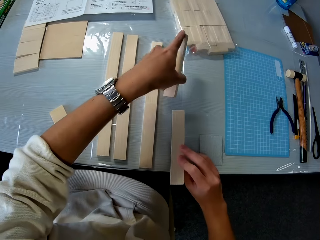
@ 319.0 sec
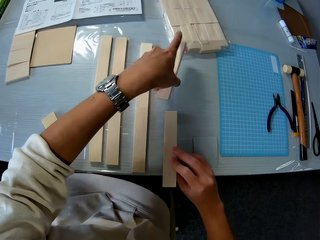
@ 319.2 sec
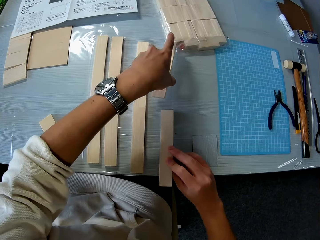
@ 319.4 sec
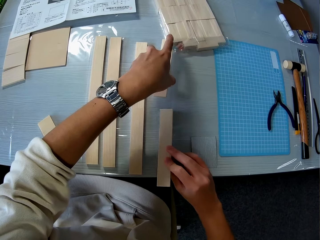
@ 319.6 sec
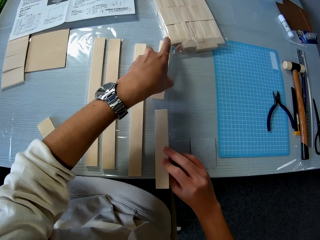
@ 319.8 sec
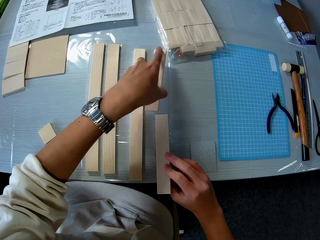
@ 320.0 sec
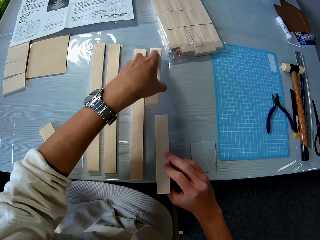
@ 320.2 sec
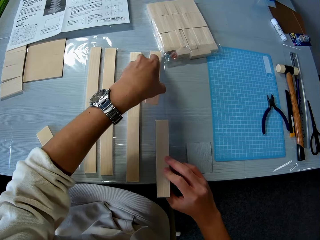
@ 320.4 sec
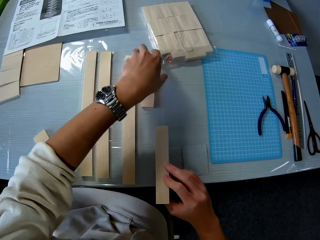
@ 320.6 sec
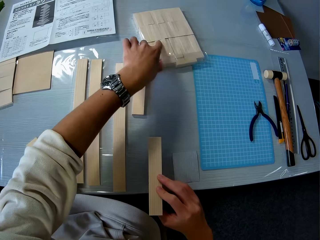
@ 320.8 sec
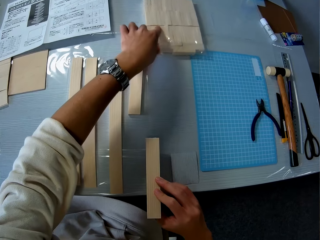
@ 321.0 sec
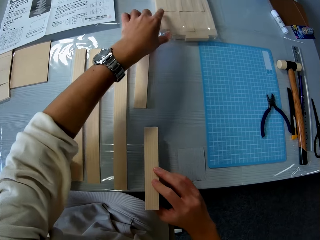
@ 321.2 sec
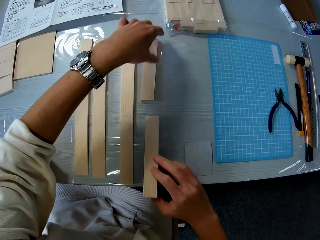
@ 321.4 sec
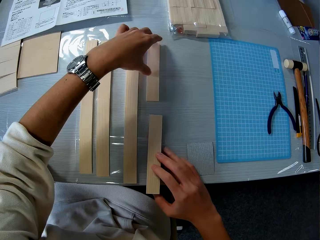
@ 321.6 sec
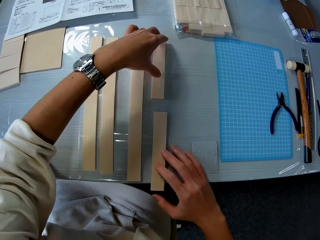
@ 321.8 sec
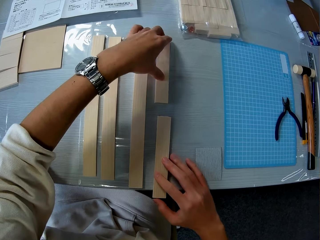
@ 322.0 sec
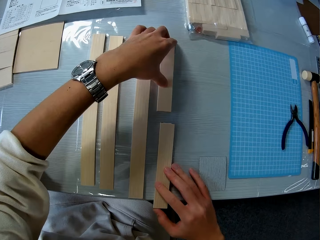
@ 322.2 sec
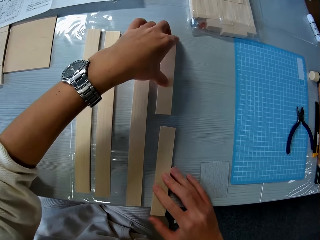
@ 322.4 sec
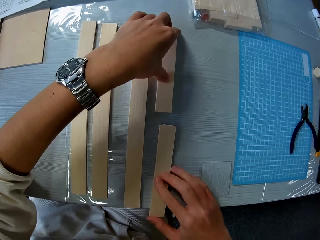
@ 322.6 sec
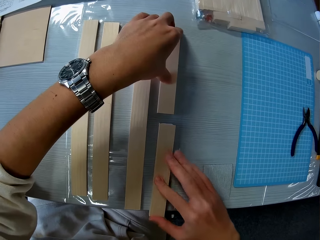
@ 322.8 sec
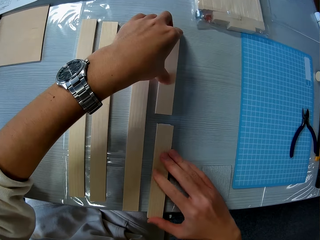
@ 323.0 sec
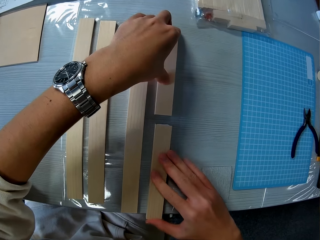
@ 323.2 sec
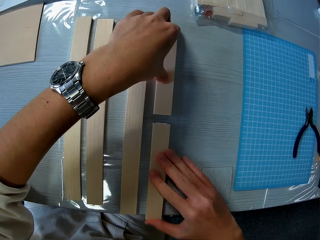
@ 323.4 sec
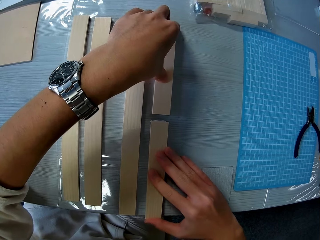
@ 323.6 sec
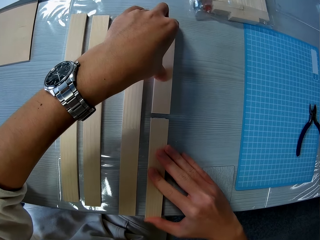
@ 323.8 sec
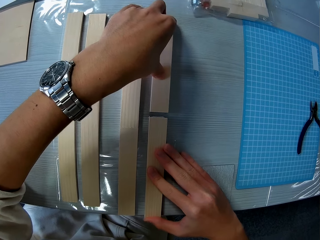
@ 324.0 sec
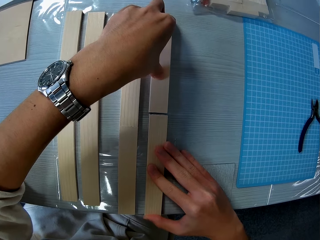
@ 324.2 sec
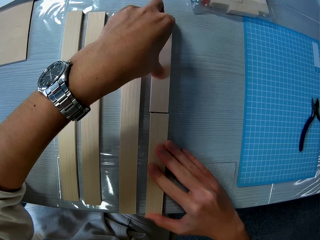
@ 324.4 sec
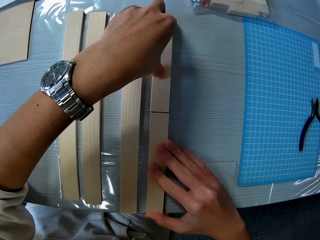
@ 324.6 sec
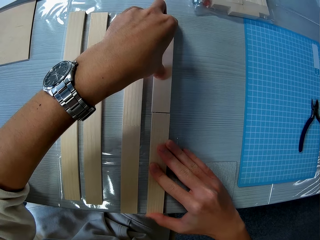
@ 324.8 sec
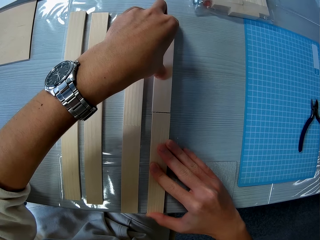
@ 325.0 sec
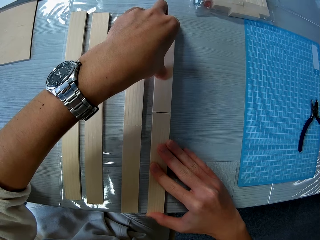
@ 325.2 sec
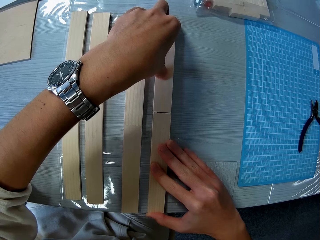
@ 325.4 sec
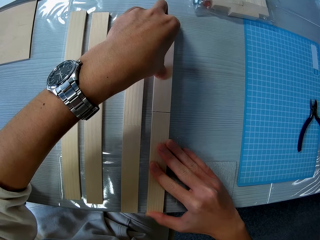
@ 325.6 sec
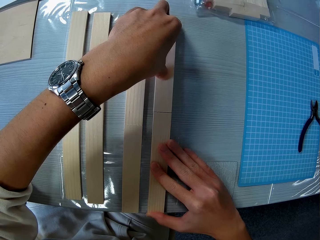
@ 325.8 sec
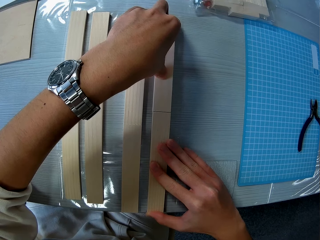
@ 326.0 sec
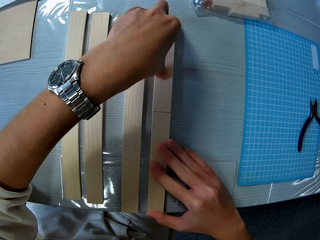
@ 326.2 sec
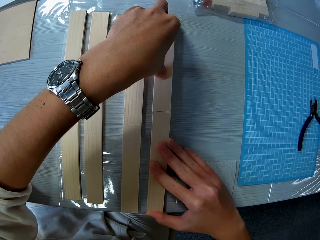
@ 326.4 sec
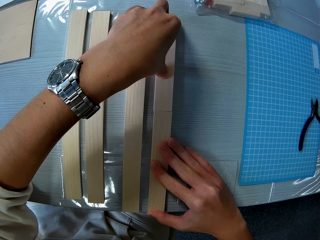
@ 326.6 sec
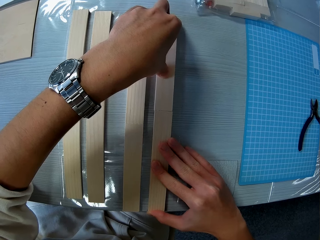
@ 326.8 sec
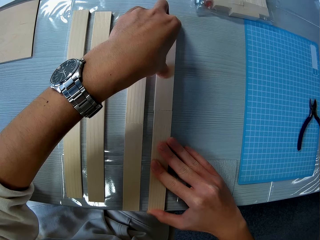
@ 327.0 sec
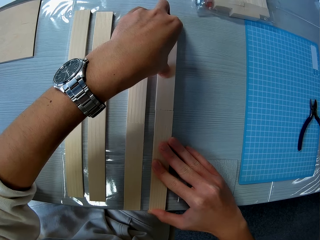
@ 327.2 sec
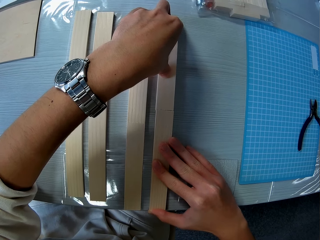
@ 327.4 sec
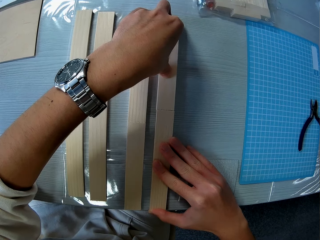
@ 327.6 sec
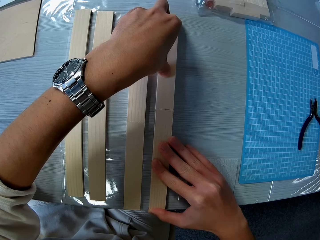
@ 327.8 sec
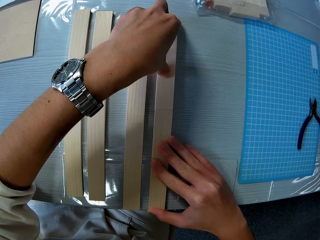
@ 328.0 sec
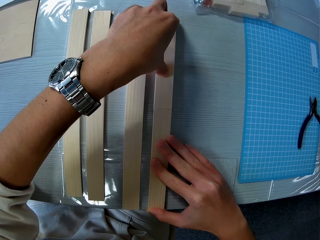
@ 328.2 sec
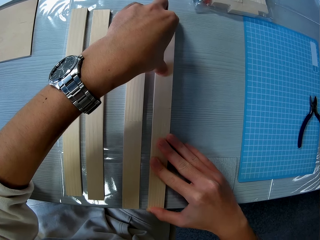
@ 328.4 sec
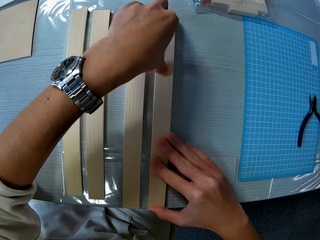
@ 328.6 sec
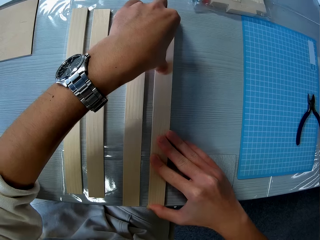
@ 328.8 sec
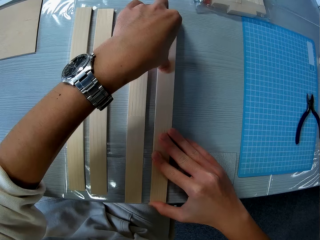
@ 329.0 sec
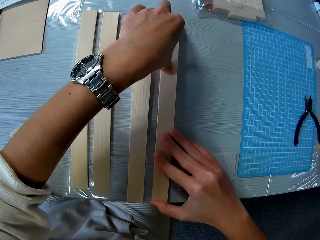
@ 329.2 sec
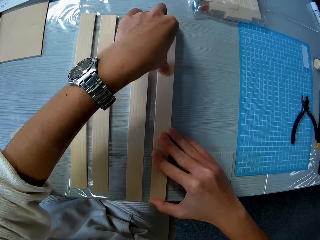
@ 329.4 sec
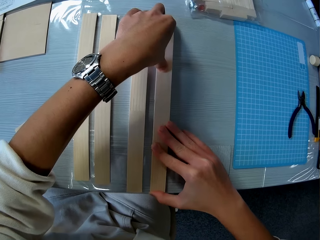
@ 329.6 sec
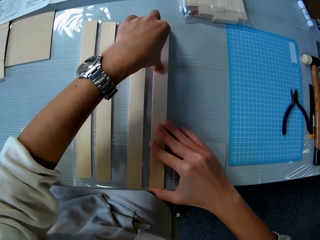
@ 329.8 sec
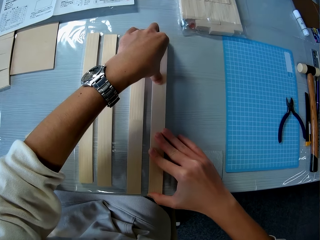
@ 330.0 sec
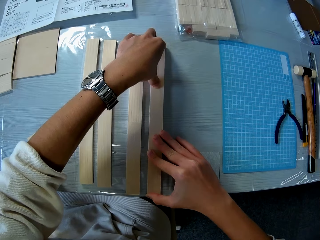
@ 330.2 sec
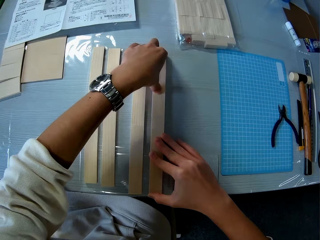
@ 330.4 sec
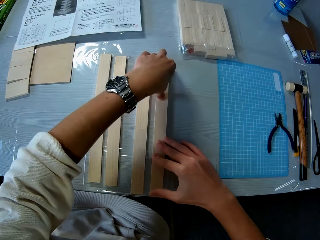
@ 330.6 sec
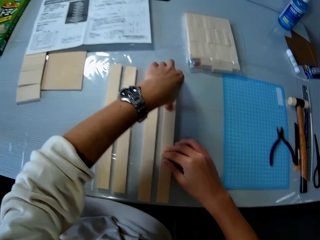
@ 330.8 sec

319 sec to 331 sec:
The camera wearer drops the pieces of wood in his left hand on the table. He shifts a pack of pieces of wood aside with his left hand. He glues the pieces of wood together with both hands.

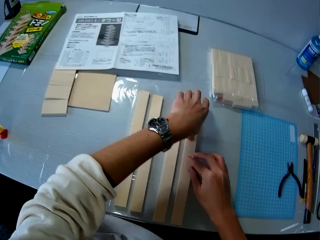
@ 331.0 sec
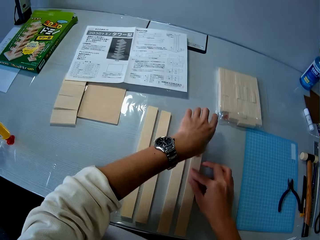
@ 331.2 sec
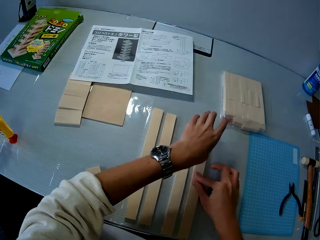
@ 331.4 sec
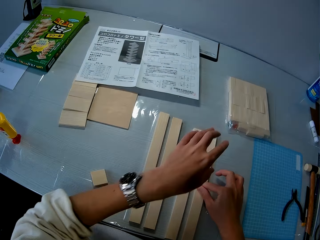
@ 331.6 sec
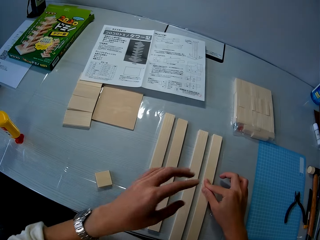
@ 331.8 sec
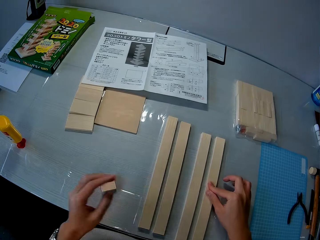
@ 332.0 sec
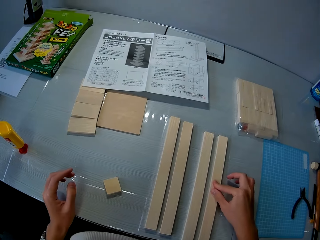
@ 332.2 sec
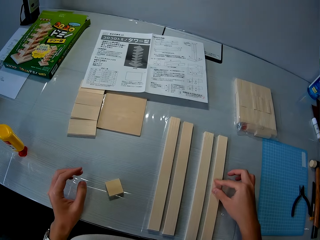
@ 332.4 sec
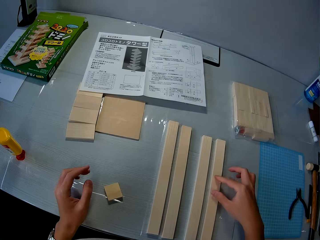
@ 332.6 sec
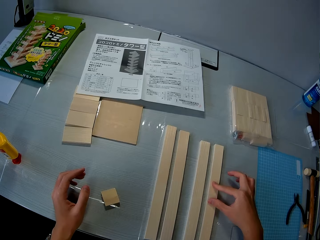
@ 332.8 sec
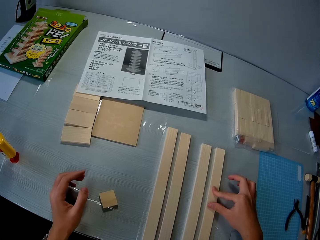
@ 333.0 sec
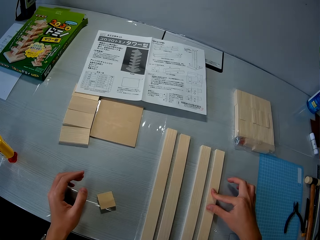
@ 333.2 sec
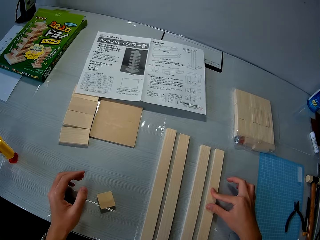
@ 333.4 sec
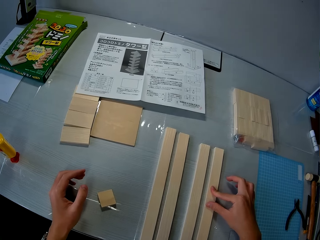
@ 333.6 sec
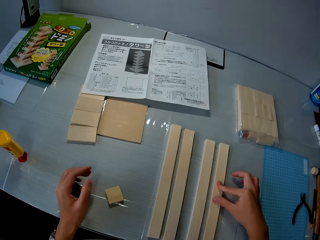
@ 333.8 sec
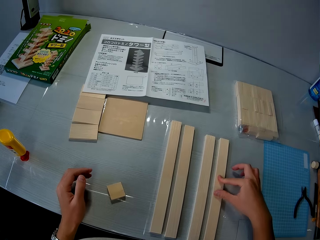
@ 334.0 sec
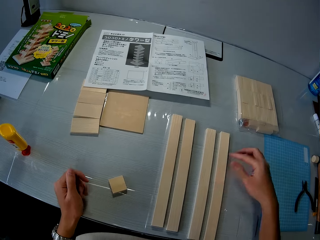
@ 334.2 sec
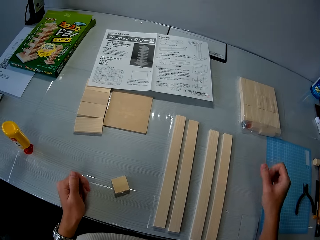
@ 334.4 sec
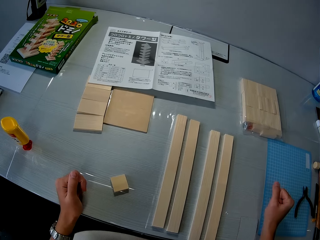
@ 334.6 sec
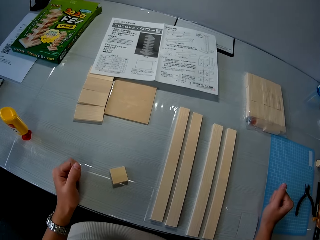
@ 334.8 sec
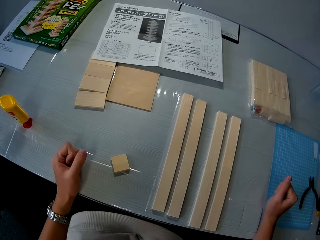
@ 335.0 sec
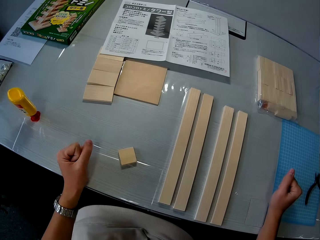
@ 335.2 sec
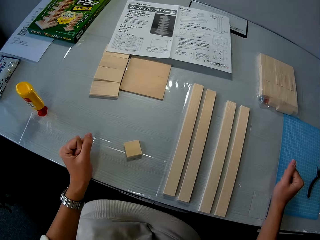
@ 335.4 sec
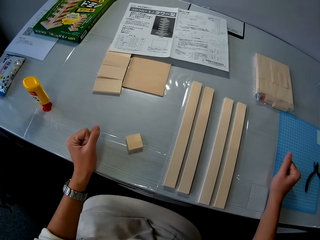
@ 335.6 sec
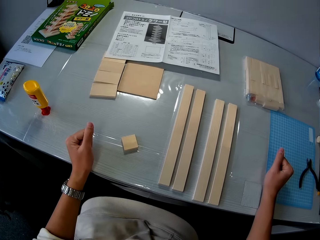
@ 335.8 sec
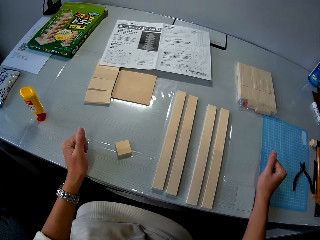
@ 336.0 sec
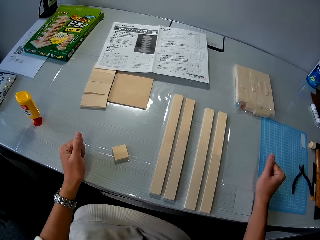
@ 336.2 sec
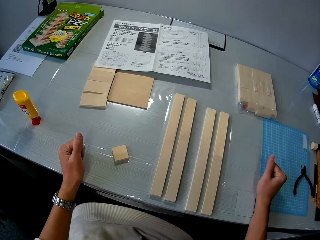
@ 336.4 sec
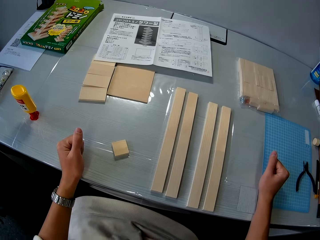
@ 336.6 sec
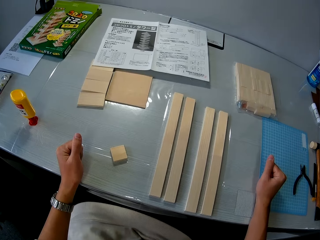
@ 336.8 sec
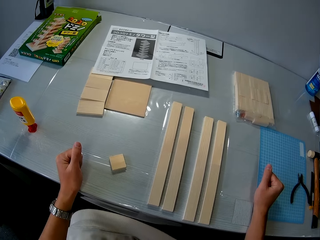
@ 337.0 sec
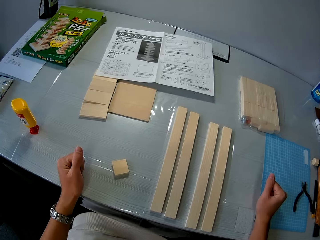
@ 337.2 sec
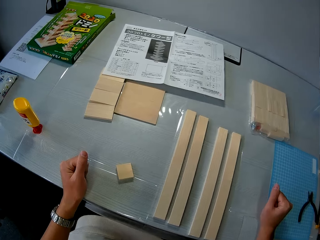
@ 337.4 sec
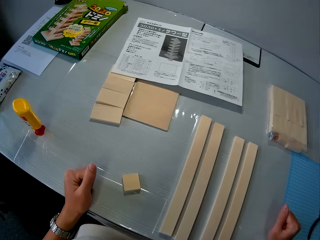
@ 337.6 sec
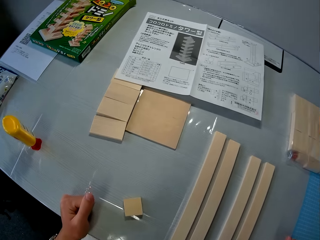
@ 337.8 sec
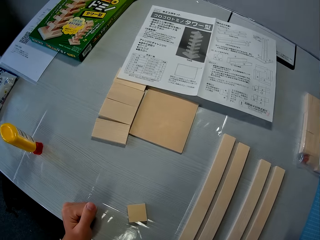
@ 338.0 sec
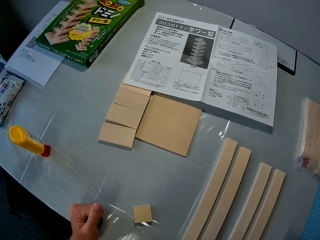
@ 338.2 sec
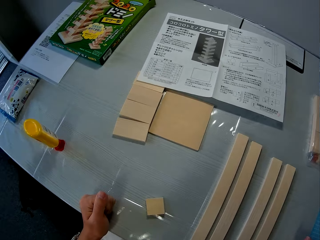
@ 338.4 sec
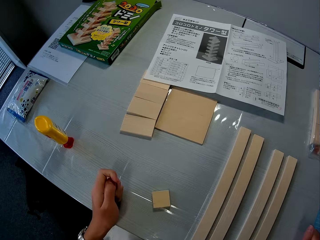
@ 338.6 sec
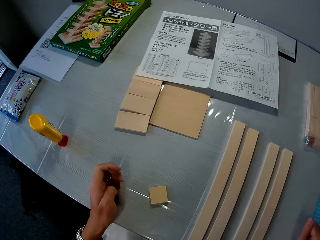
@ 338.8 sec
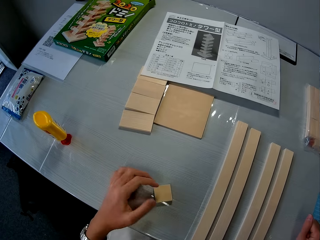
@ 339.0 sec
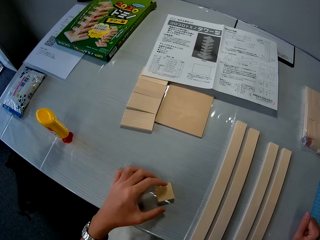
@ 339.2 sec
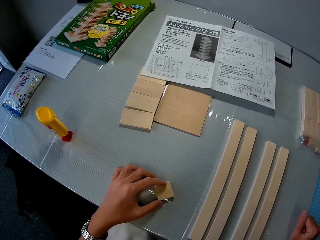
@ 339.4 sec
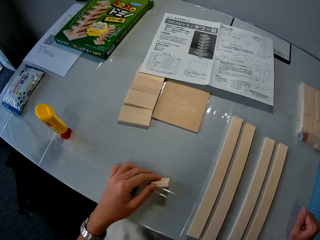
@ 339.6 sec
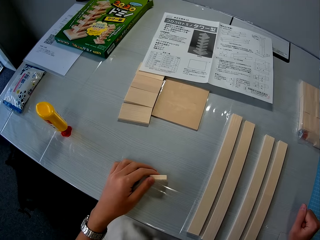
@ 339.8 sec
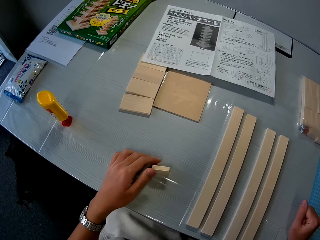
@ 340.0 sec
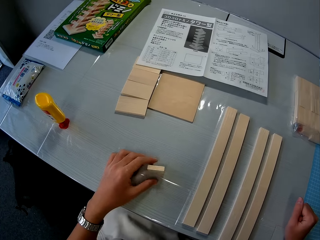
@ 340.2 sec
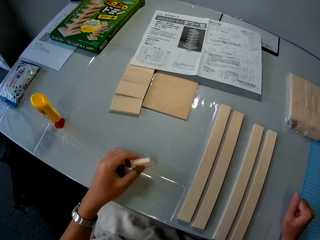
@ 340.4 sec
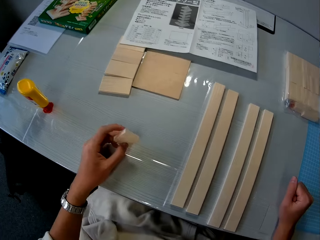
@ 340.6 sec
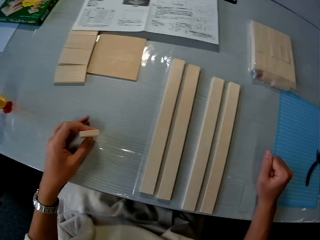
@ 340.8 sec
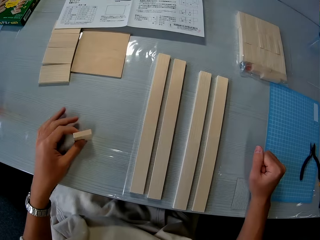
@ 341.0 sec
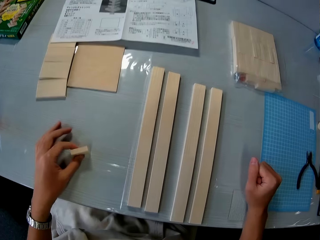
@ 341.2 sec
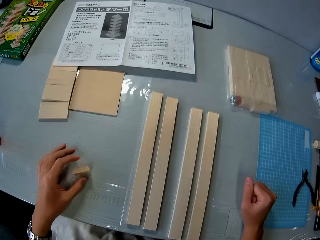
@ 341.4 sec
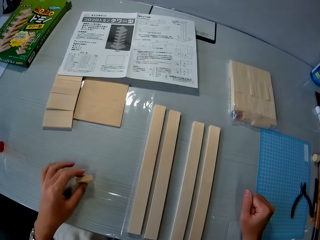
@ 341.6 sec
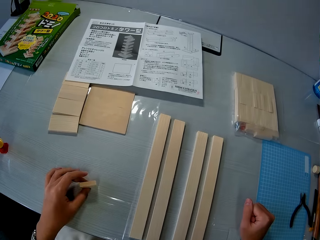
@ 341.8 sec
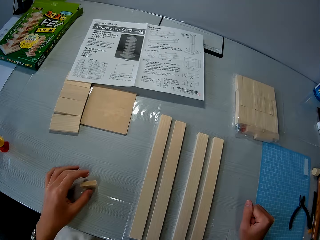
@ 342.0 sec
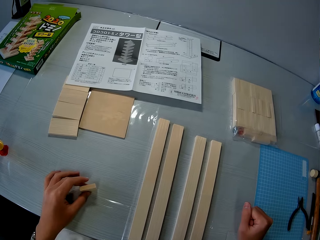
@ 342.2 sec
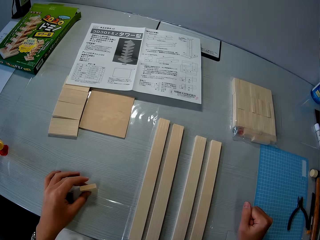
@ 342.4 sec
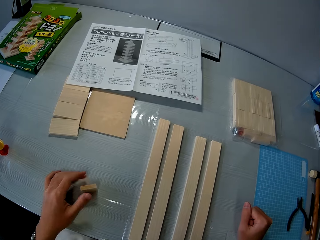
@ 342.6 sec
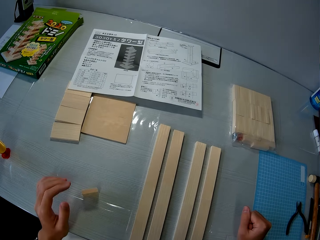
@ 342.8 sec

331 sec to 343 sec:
The camera wearer looks at the table. He touches a piece of wood. He straightens the piece of wood on the table with his left hand.
